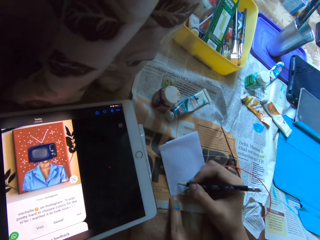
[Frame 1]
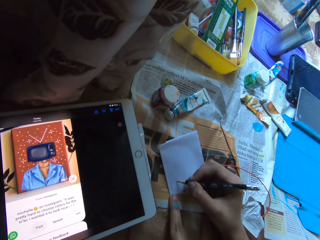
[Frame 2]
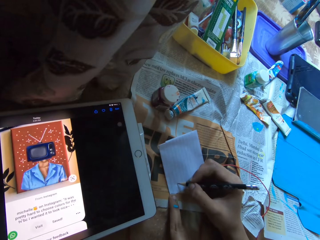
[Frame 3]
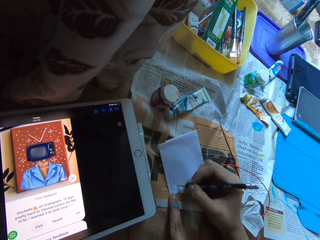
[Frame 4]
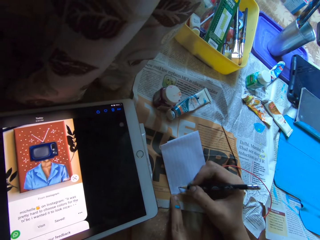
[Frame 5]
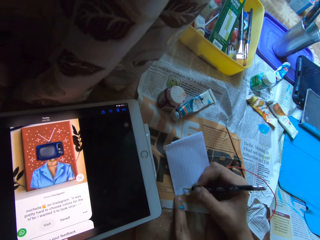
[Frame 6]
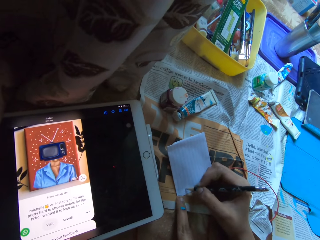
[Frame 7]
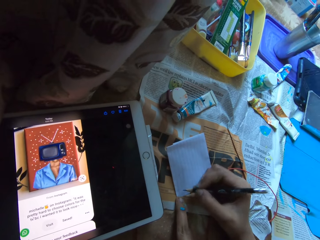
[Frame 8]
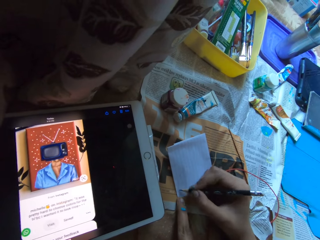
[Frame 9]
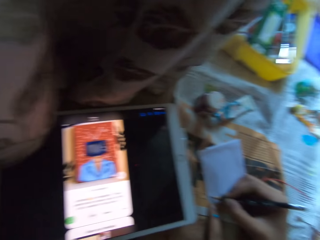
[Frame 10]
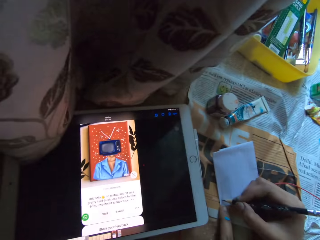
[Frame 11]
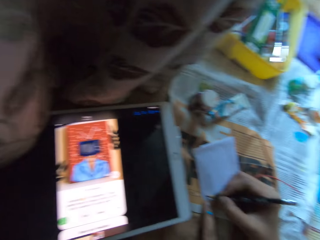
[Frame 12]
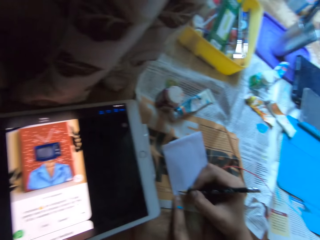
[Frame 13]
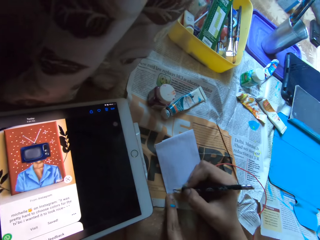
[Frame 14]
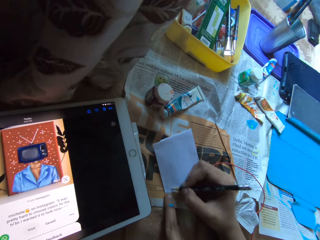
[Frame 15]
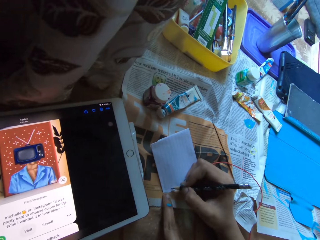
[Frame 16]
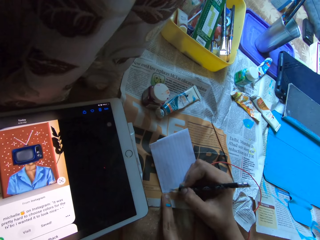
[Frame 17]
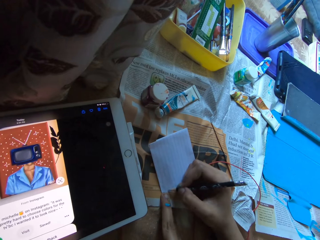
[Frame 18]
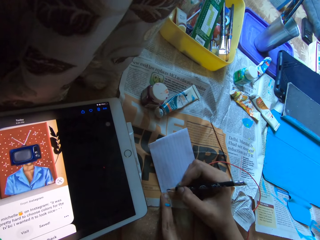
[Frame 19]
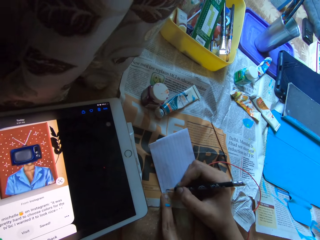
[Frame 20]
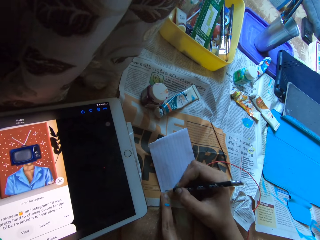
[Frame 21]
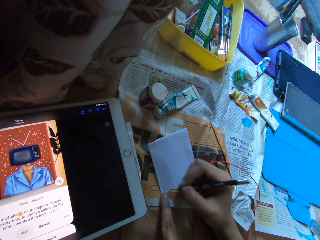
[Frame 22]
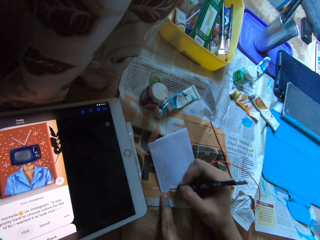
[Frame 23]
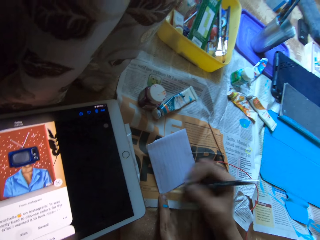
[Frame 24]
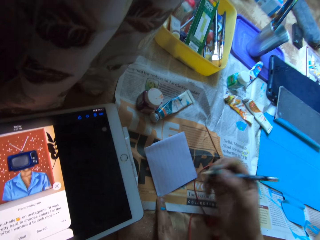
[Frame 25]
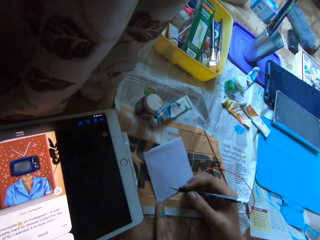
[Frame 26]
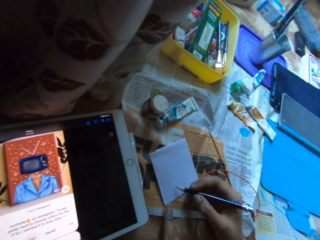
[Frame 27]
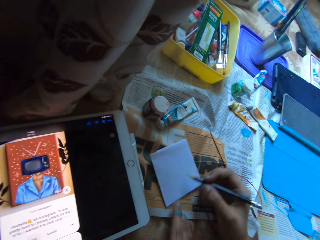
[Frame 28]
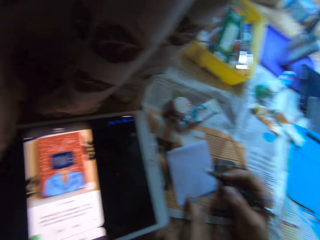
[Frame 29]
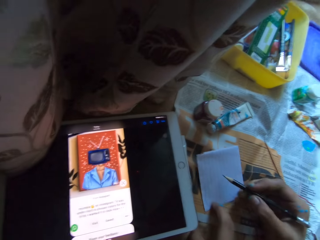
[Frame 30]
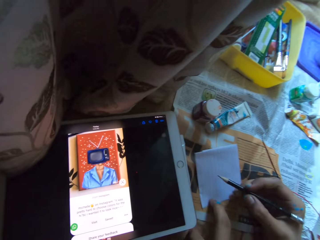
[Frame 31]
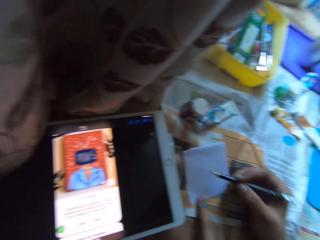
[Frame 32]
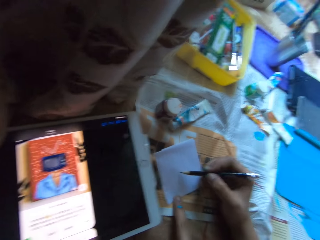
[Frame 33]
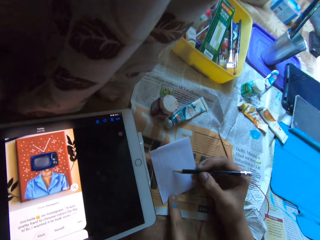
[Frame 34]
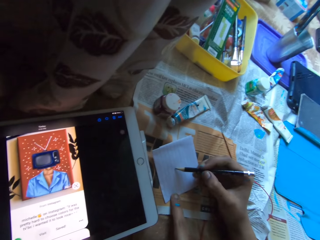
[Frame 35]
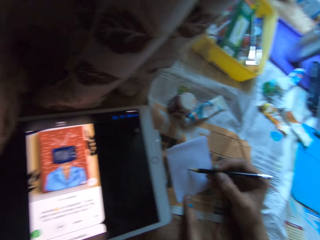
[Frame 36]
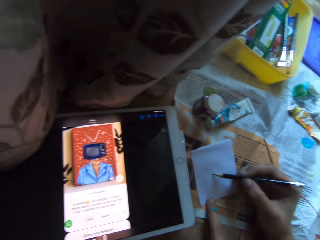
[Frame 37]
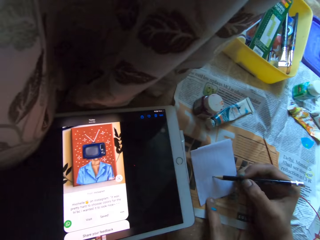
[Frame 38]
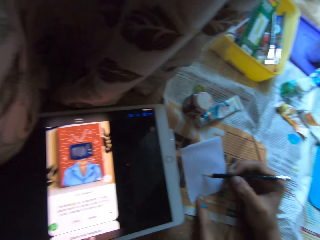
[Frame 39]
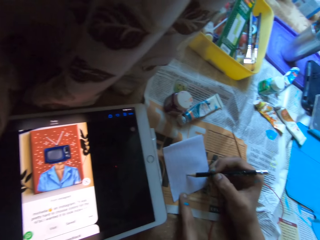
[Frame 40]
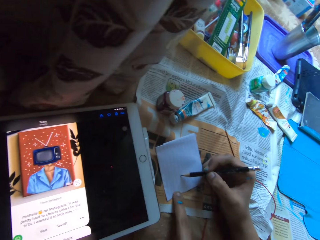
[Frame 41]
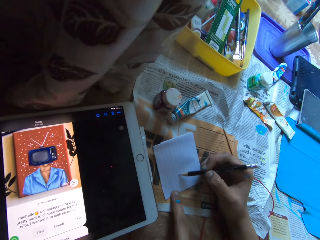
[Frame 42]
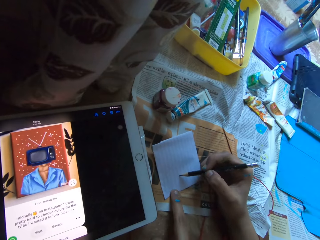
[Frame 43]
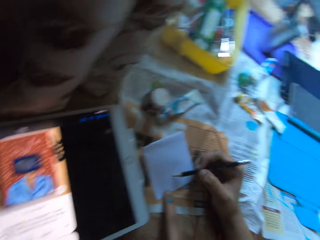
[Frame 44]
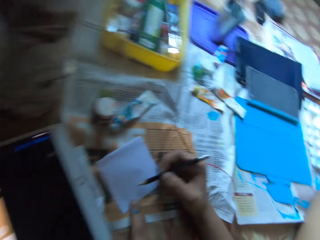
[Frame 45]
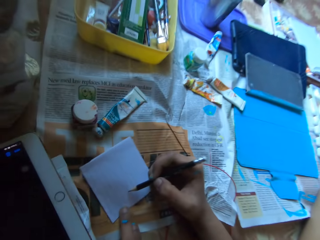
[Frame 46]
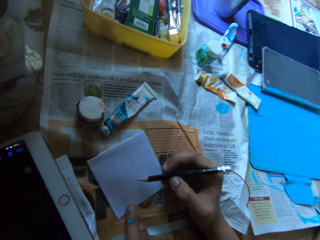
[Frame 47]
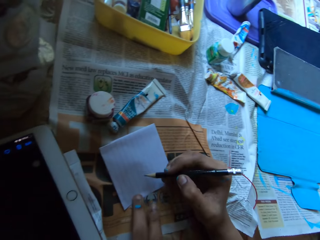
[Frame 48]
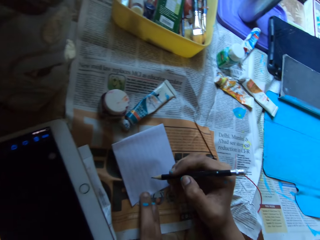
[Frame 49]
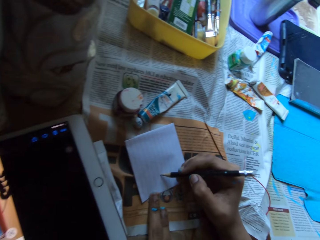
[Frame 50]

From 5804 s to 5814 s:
The camera wearer draws with a pencil. They check the tablet. They draw with the pencil.

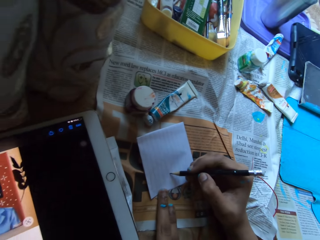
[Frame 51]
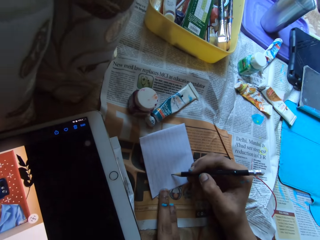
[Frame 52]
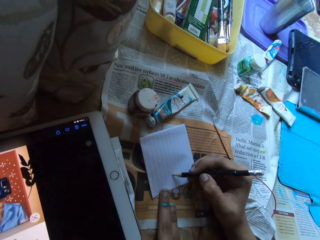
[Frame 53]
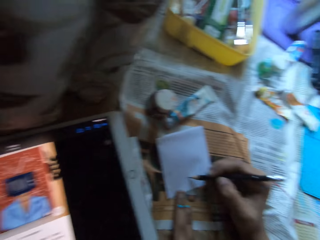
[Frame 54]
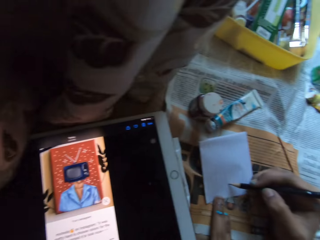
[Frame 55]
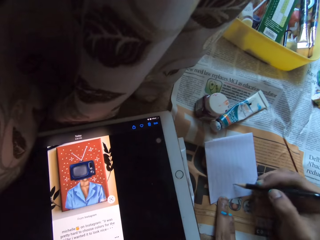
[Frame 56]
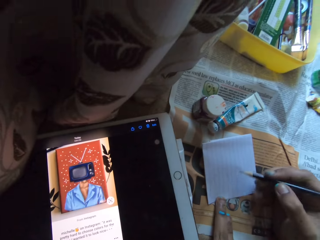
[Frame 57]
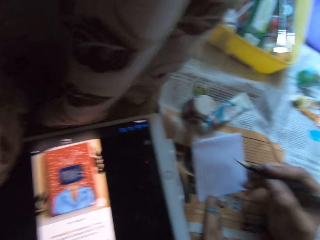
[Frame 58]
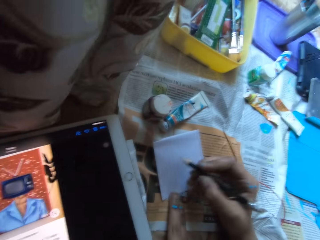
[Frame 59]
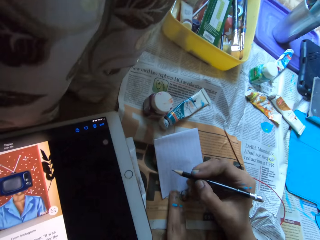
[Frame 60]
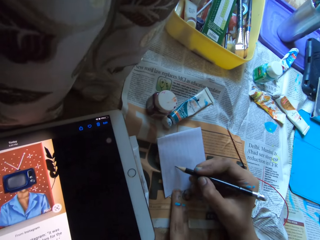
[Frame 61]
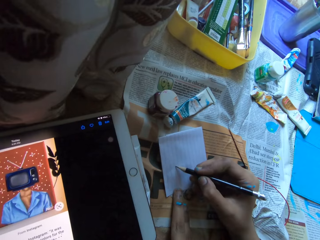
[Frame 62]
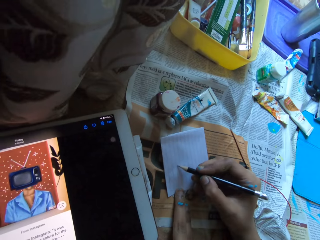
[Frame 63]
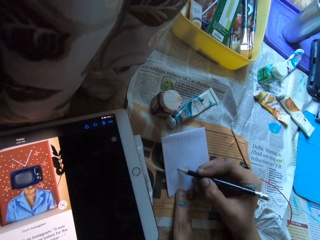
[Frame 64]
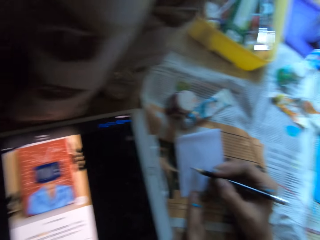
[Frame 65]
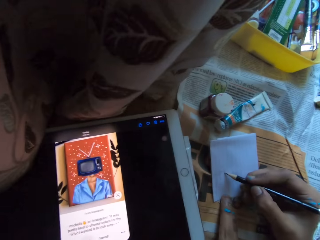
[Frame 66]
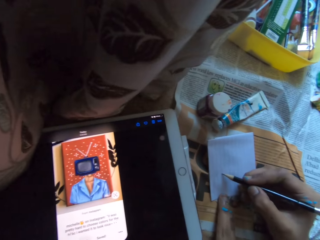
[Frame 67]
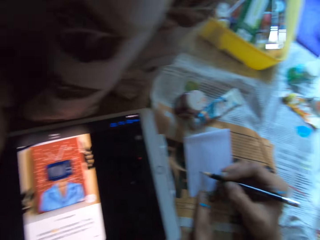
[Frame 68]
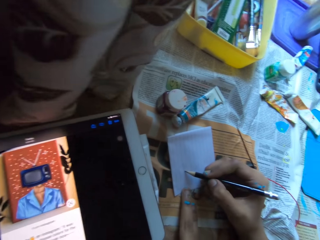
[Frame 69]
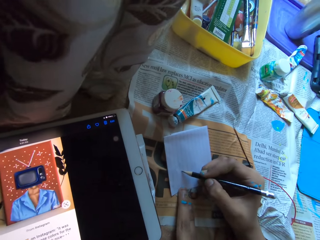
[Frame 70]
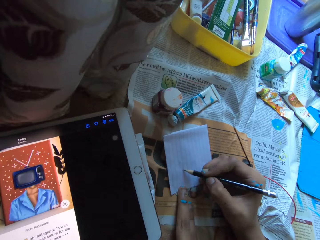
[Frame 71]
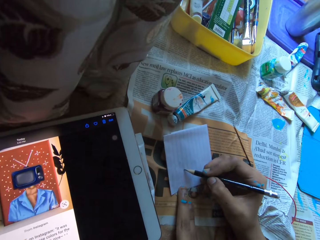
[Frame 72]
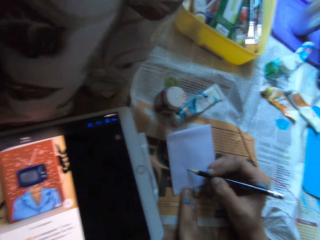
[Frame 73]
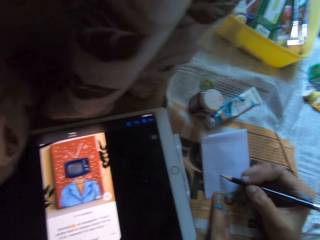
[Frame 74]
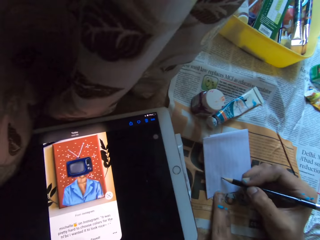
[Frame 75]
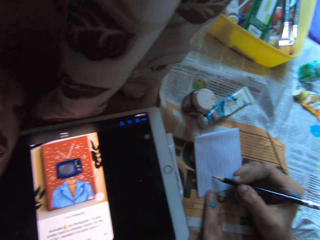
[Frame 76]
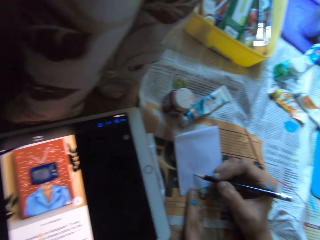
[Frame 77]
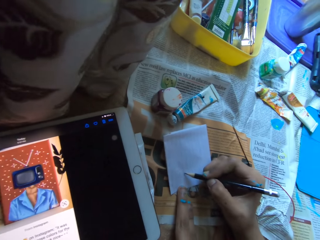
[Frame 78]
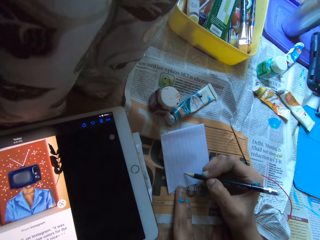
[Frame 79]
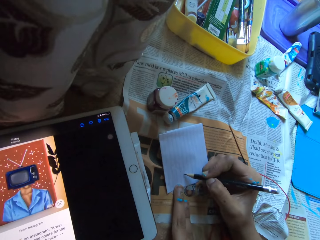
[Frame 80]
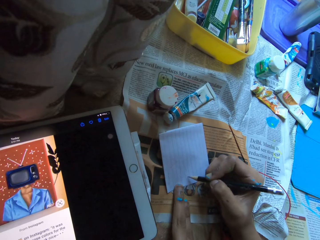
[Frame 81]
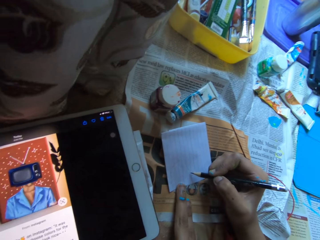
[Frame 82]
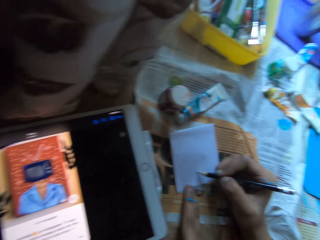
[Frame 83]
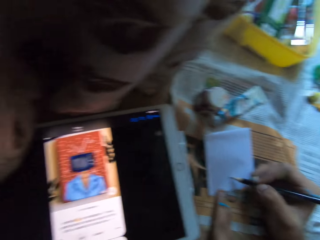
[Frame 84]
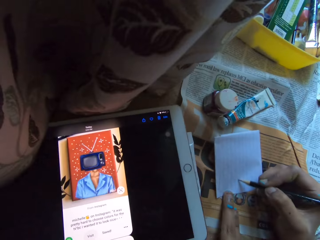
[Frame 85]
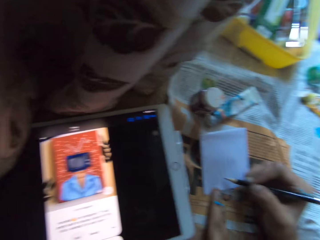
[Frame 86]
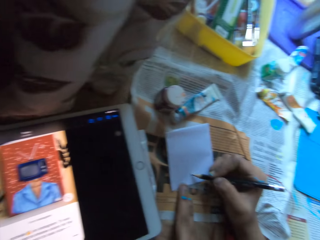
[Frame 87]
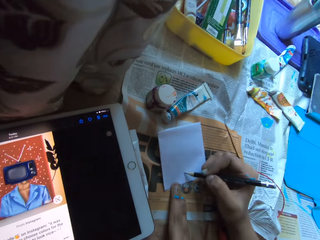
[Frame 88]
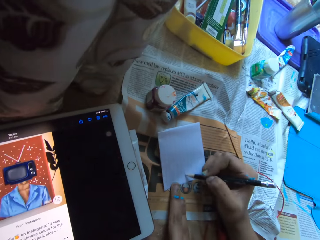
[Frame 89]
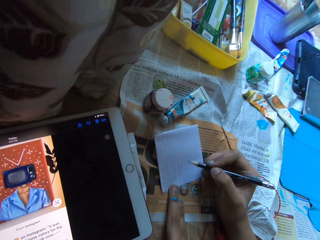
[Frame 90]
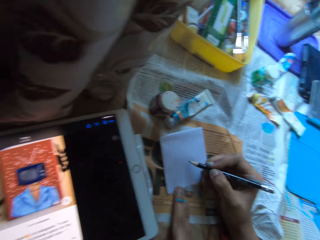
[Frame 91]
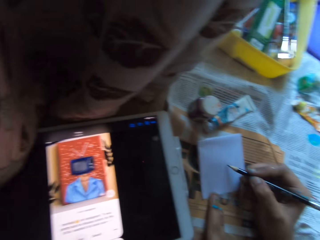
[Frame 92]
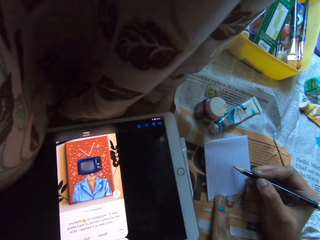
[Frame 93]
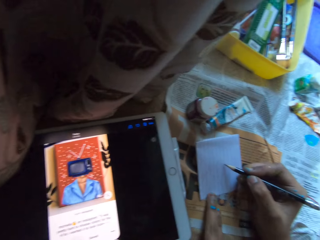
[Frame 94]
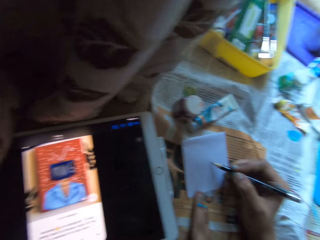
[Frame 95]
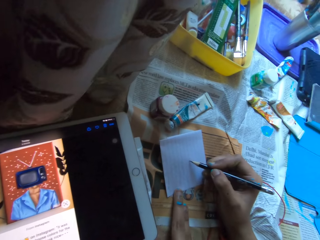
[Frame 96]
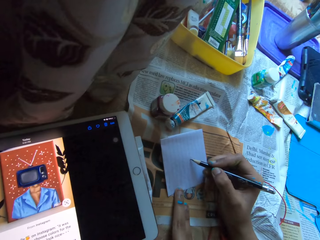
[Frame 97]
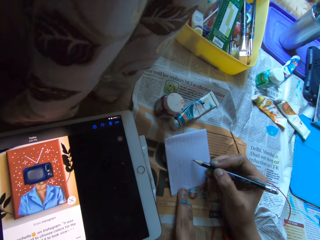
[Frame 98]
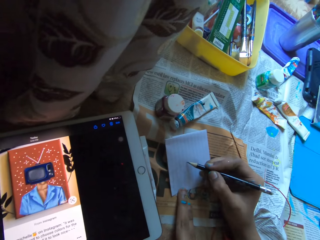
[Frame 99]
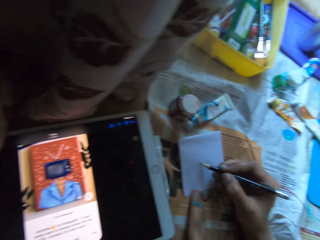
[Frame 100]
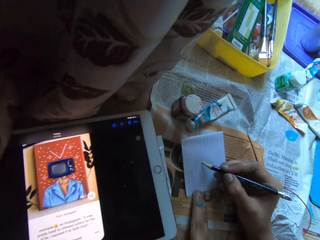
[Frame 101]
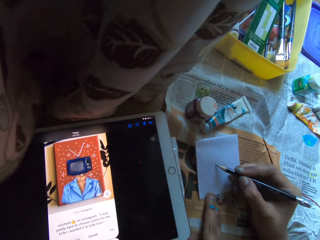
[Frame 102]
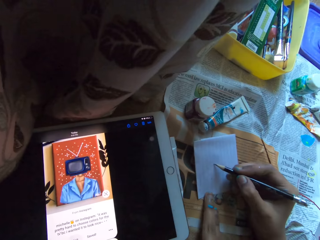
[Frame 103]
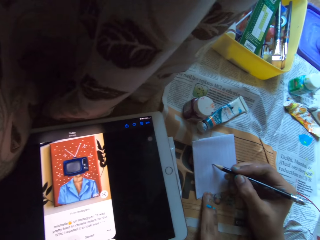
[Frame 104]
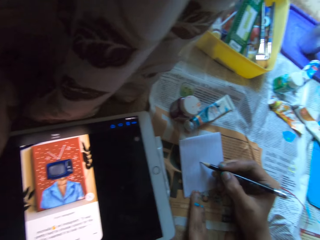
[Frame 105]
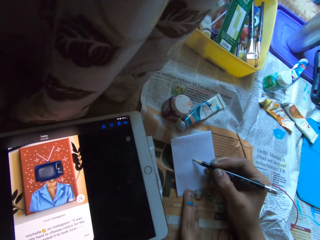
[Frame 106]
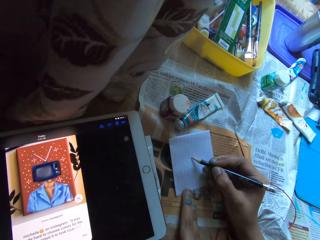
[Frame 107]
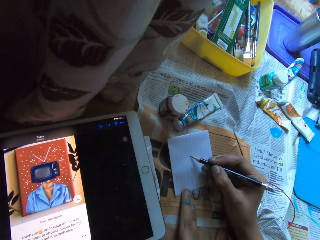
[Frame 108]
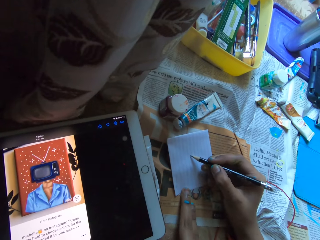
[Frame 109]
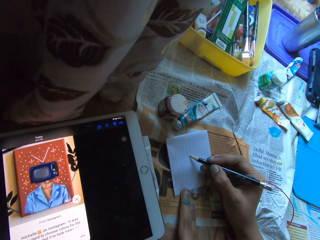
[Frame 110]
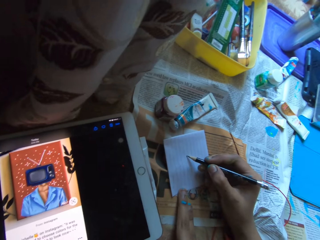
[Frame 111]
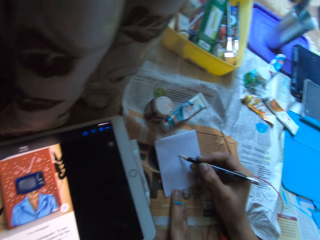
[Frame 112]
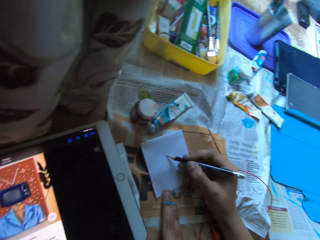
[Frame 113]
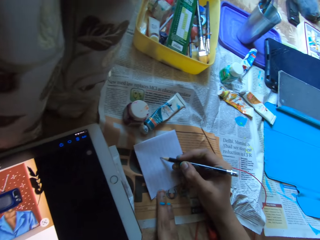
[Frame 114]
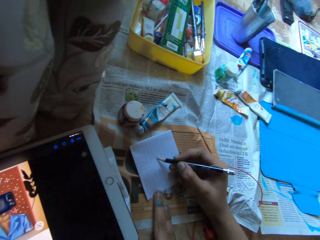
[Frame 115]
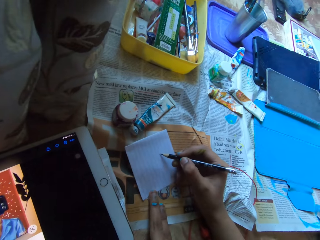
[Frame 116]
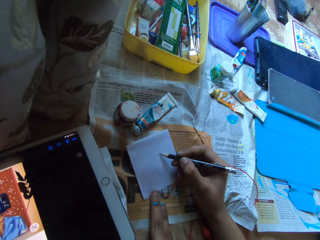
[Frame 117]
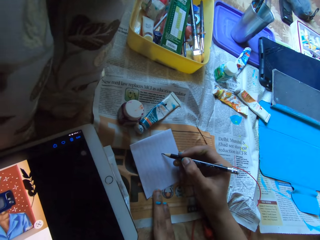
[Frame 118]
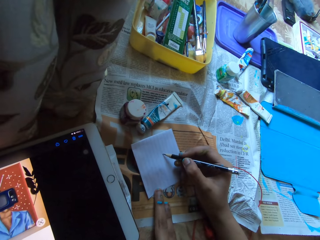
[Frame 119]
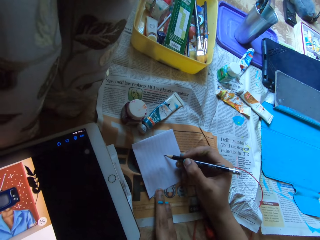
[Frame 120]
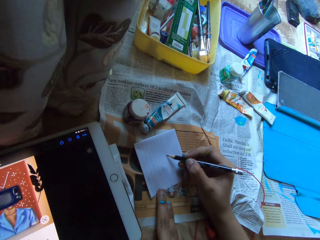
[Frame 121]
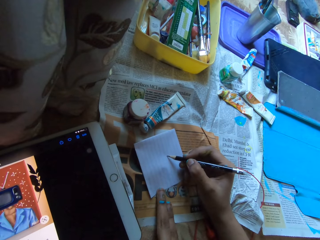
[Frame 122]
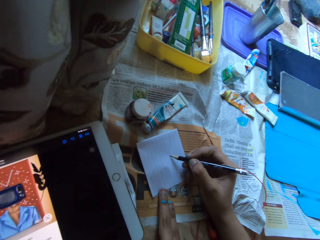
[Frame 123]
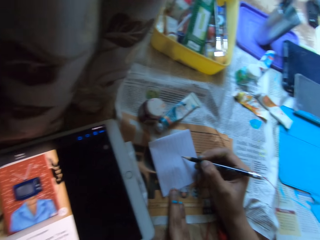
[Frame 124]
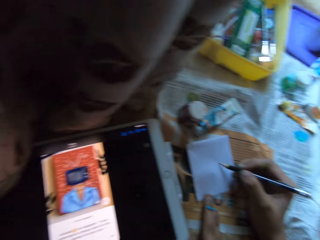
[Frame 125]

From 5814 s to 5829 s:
The camera wearer checks the tablet. They draw with a pencil. They check the tablet. They draw with the pencil. They check the tablet. They draw with the pencil.
